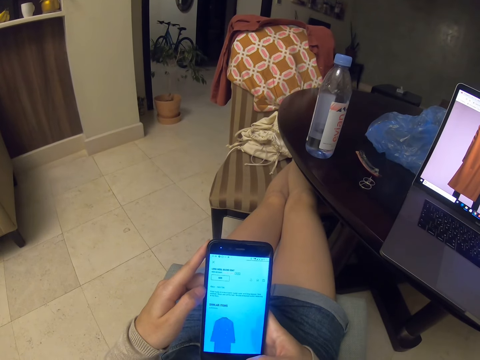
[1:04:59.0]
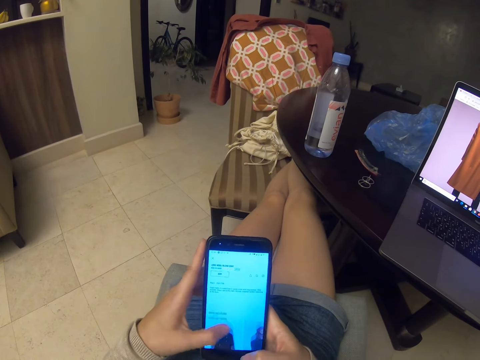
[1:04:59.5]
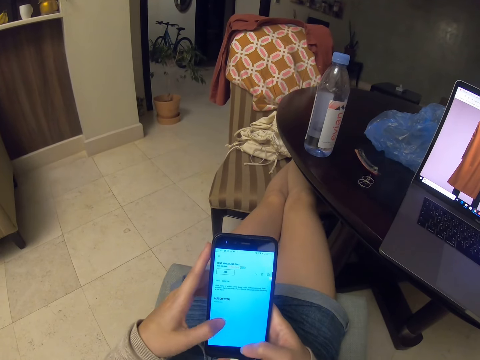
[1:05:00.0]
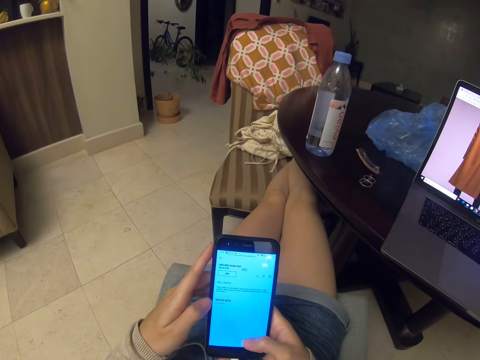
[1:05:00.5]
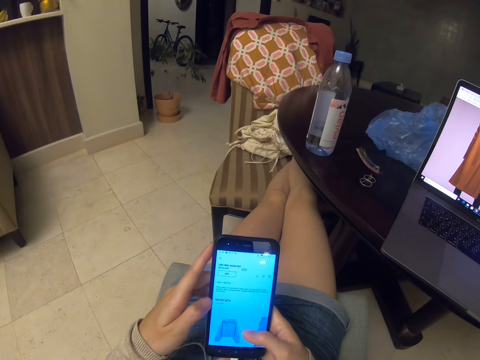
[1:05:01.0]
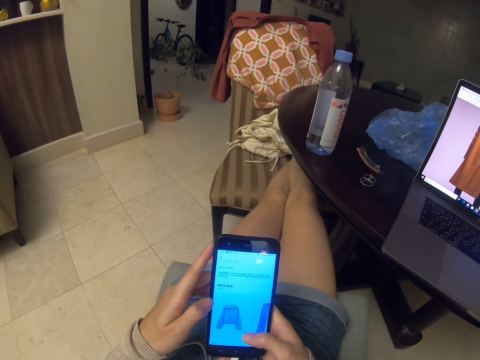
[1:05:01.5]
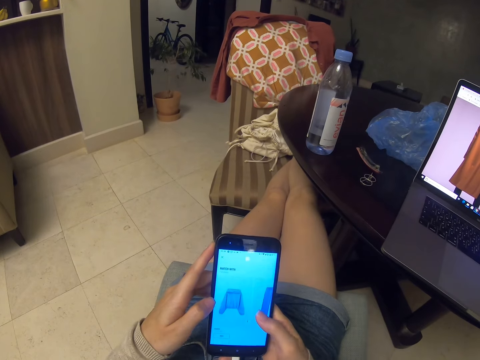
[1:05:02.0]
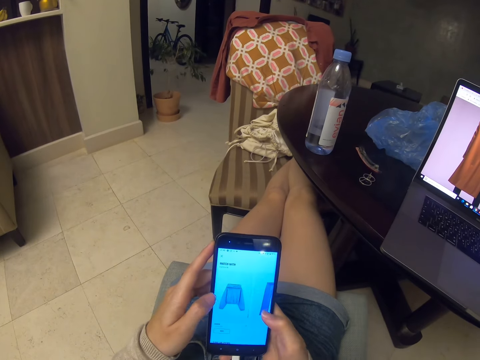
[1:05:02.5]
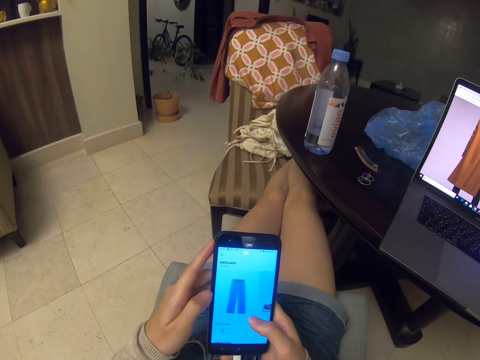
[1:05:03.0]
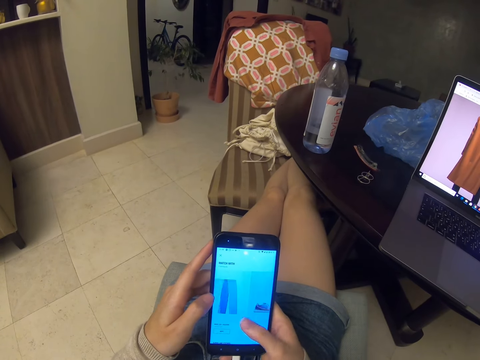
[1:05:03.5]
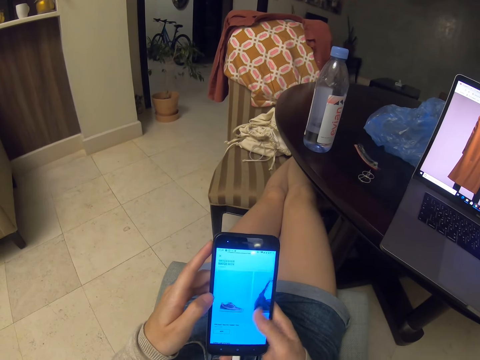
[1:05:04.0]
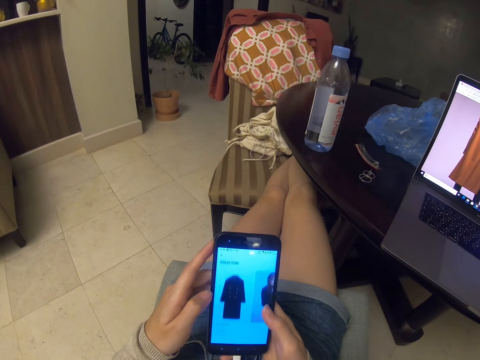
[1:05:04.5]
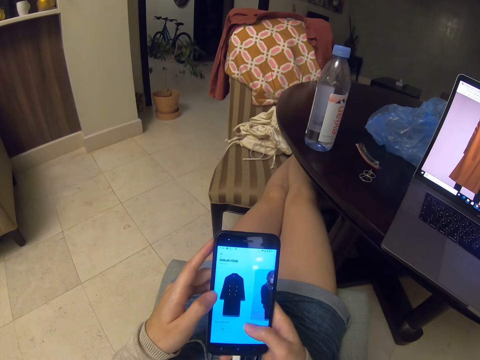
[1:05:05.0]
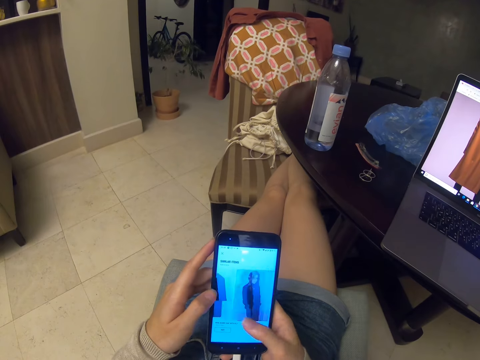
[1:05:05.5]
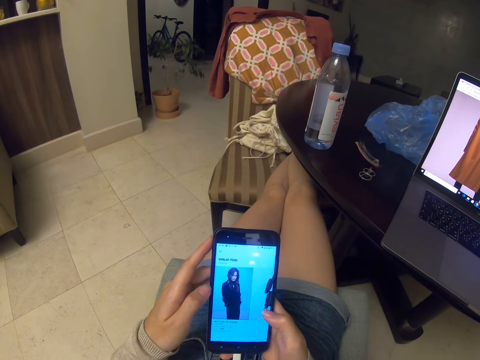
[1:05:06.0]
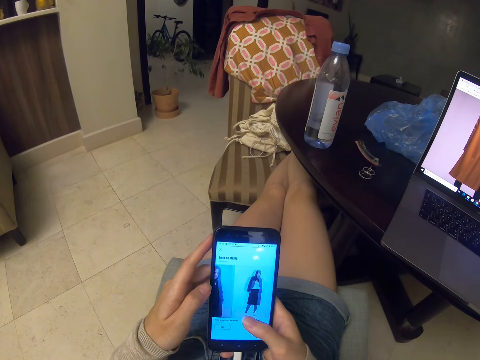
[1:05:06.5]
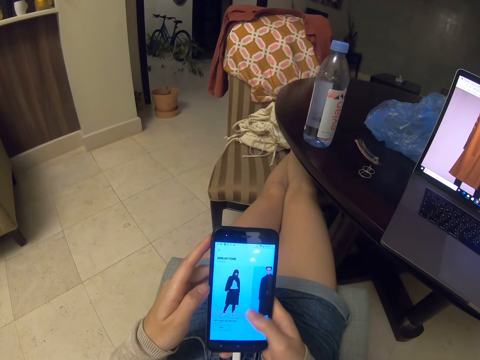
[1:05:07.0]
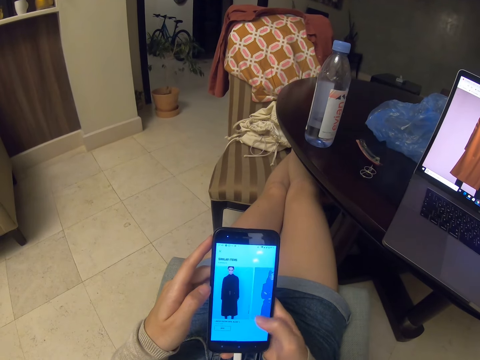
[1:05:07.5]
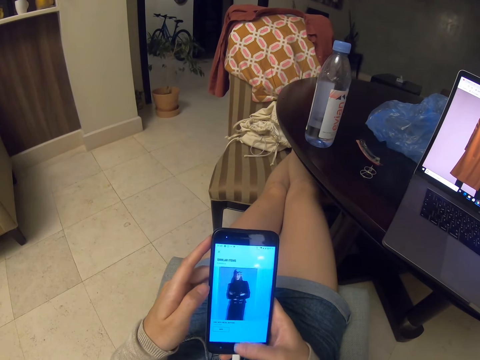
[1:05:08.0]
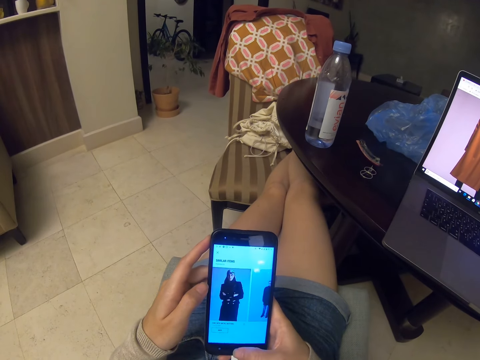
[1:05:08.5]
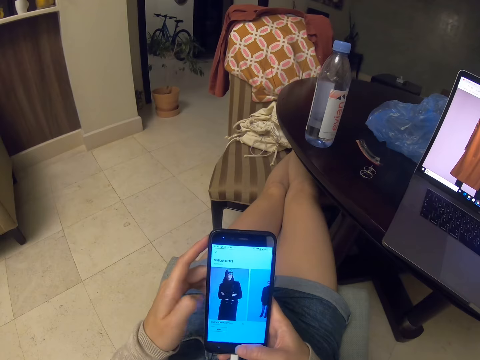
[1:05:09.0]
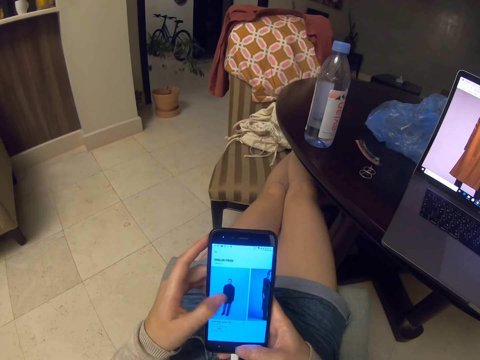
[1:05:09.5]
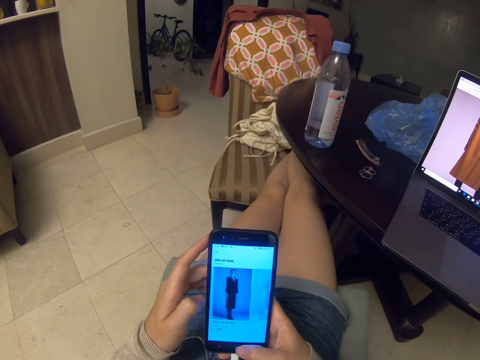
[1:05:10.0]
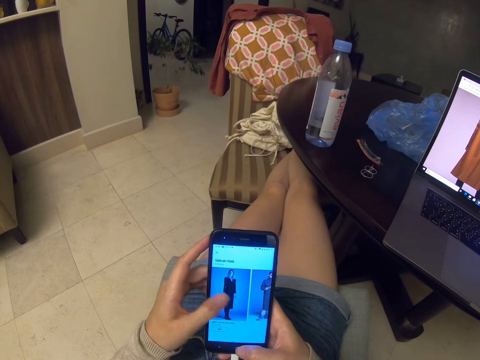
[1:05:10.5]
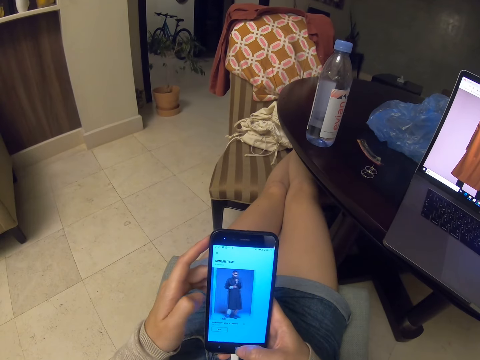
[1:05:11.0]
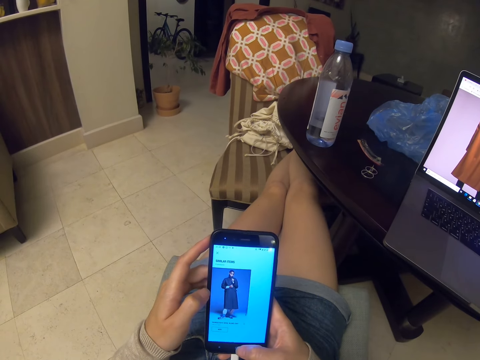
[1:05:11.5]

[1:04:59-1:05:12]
The camera wearer swipes the phone. They scroll. They swipe.

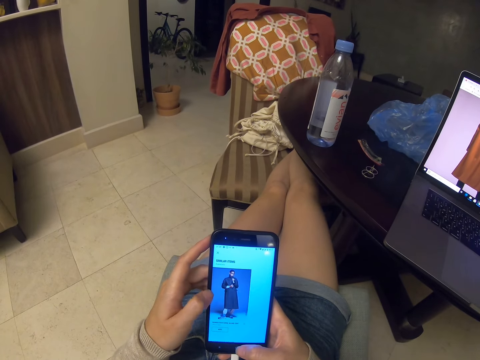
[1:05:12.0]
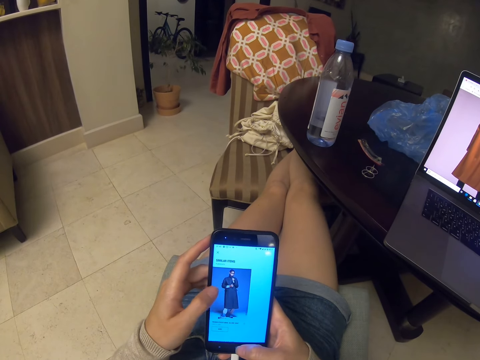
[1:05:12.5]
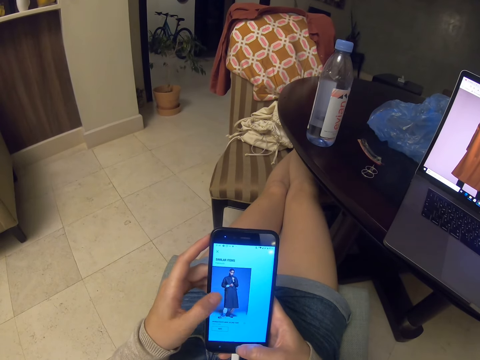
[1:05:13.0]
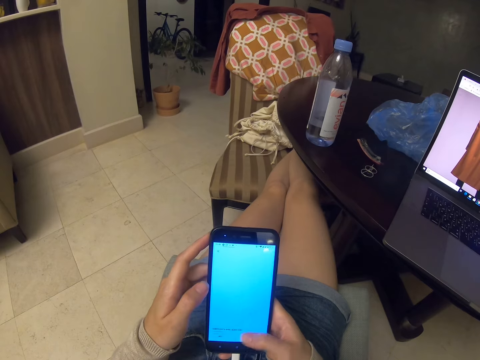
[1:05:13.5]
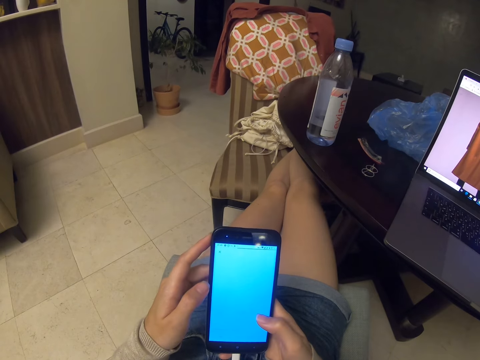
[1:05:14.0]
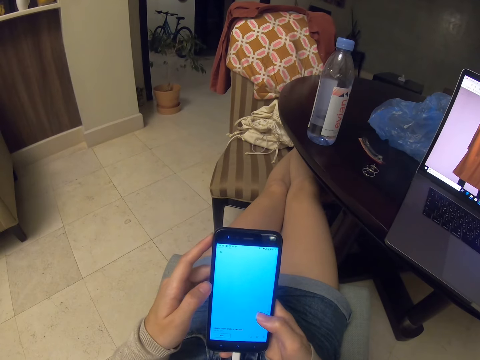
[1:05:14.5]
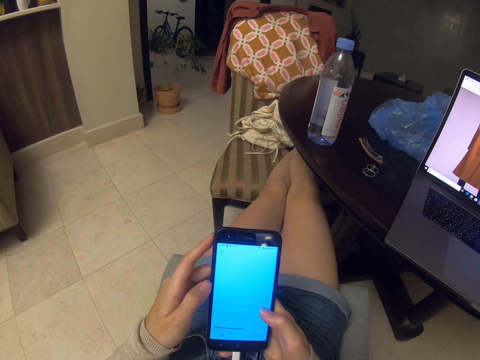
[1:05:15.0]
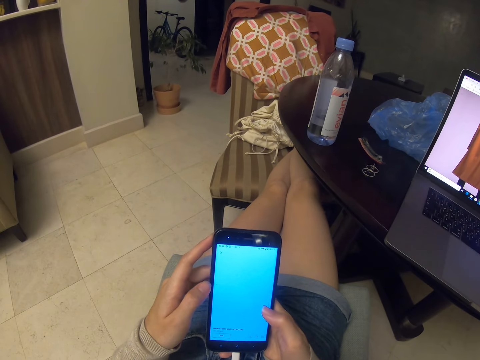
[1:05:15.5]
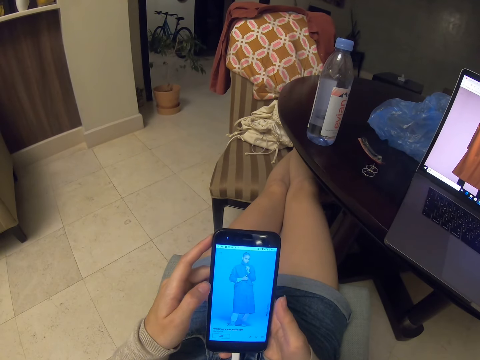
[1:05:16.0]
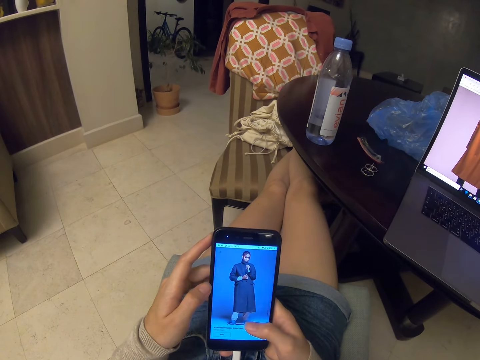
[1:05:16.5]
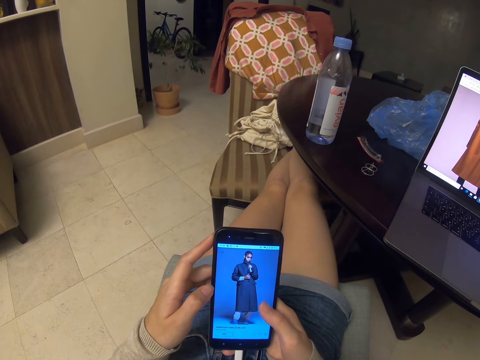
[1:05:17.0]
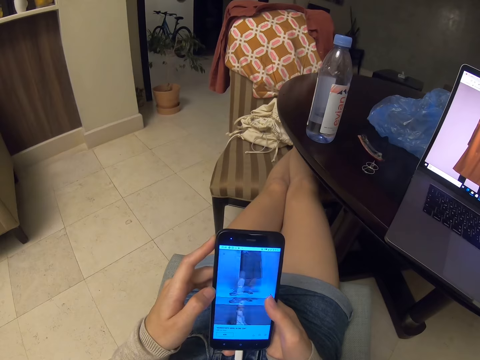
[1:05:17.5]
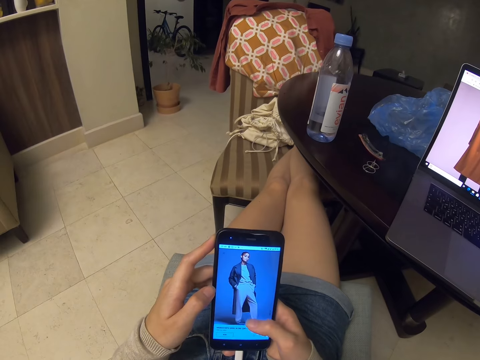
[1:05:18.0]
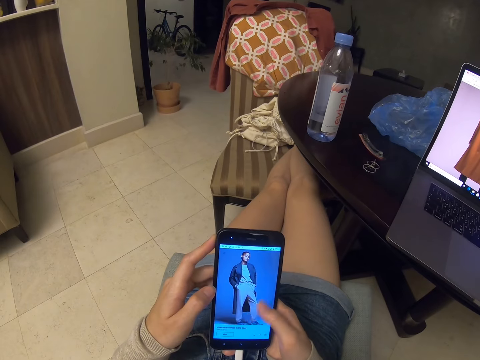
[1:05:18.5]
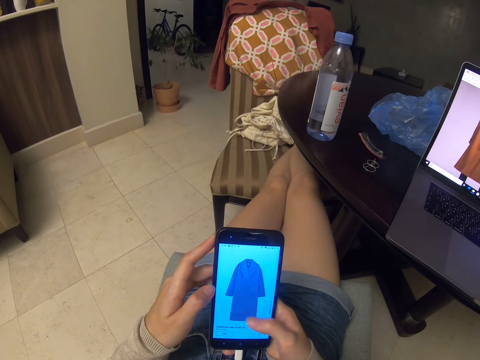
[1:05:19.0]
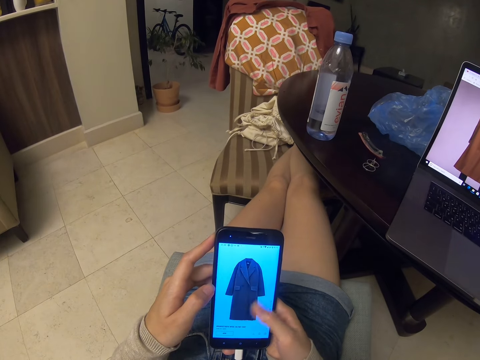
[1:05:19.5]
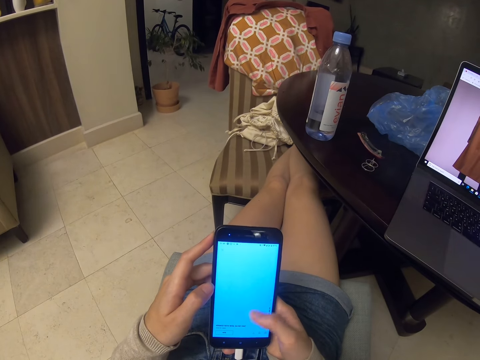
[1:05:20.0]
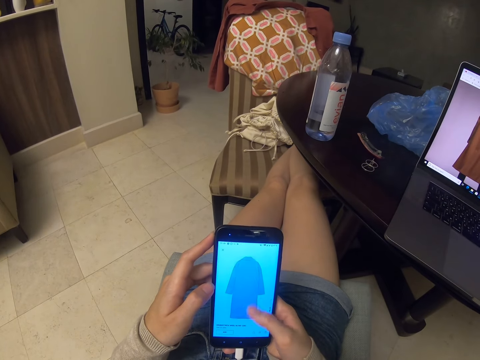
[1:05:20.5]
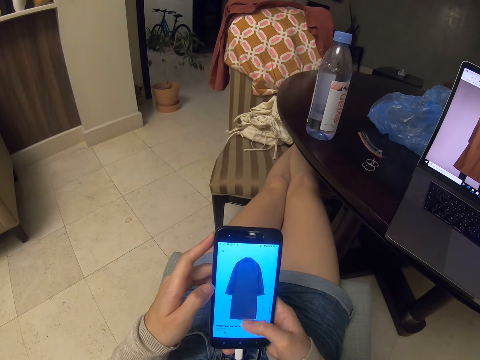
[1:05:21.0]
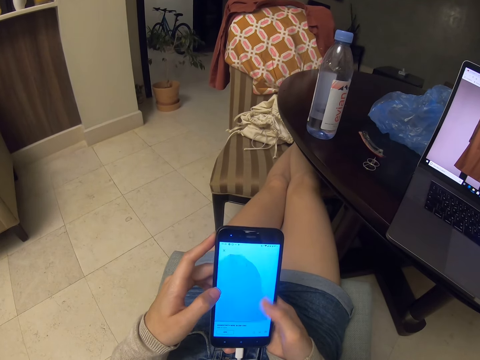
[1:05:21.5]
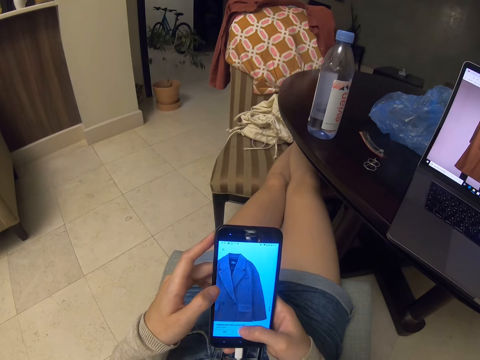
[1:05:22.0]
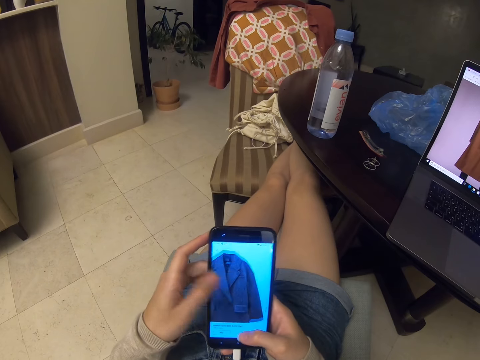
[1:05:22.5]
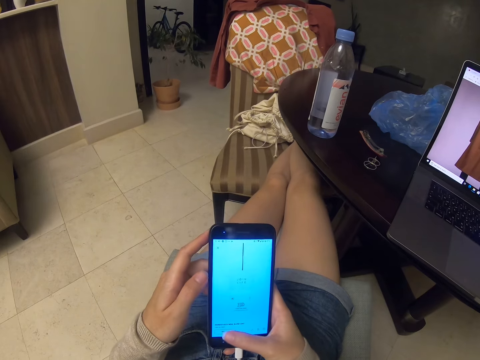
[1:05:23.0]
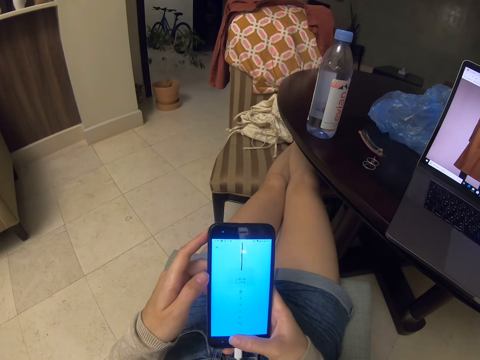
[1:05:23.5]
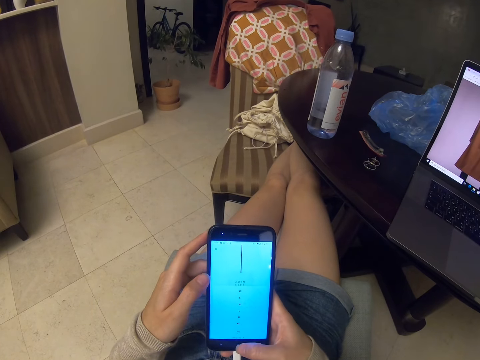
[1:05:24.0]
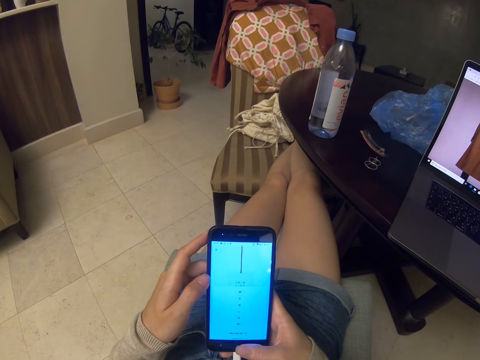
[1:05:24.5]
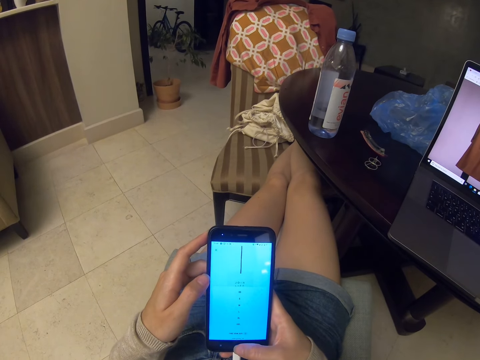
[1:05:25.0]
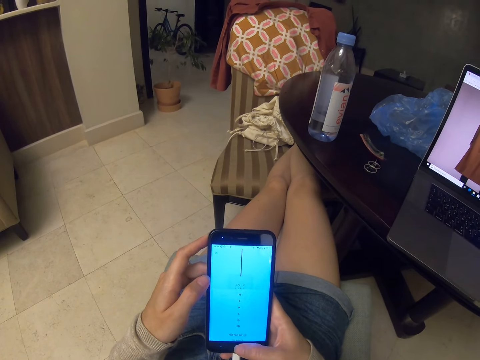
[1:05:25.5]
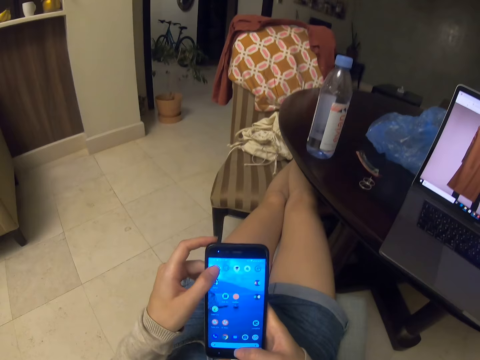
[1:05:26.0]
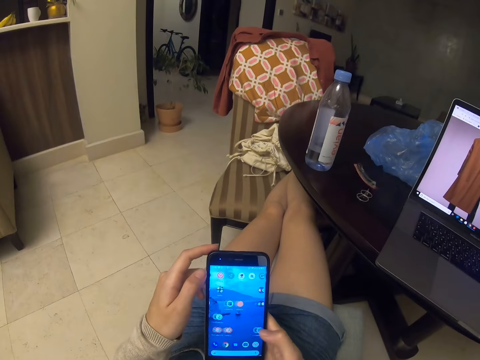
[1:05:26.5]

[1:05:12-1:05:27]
The camera wearer taps the screen. They scroll. They tap the screen.
